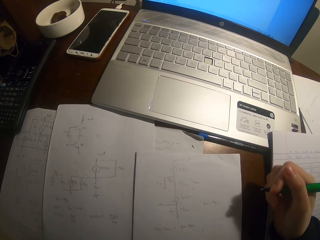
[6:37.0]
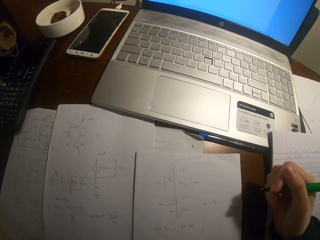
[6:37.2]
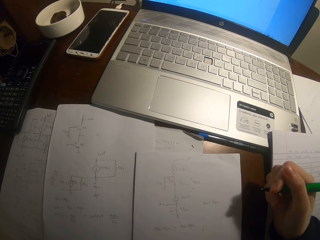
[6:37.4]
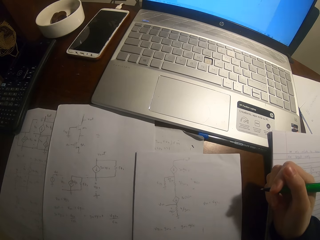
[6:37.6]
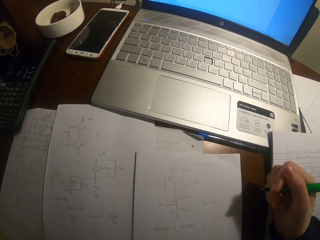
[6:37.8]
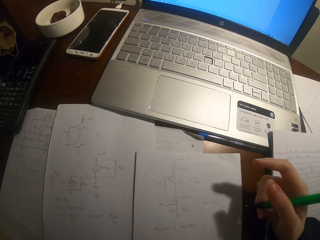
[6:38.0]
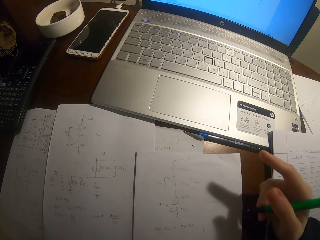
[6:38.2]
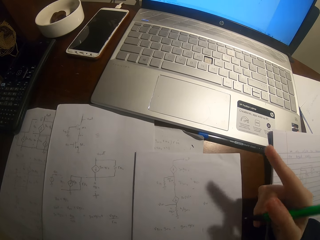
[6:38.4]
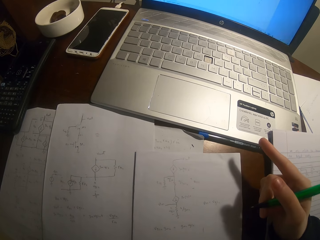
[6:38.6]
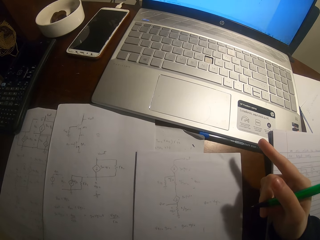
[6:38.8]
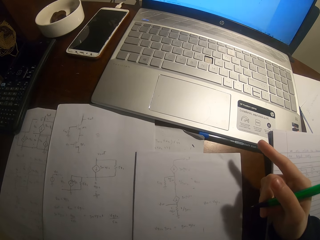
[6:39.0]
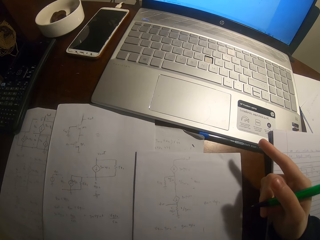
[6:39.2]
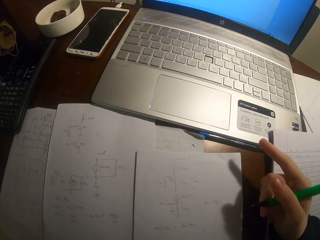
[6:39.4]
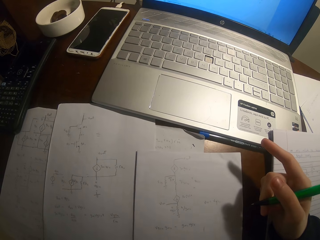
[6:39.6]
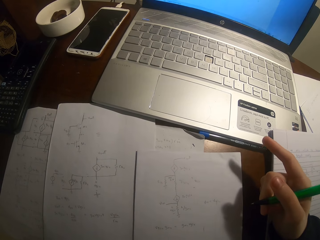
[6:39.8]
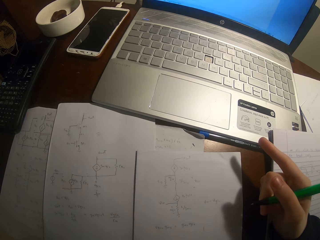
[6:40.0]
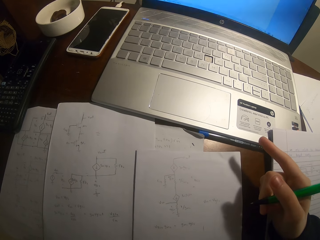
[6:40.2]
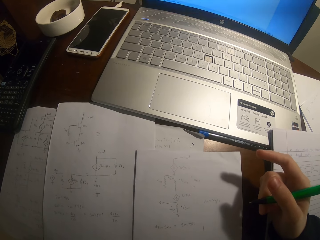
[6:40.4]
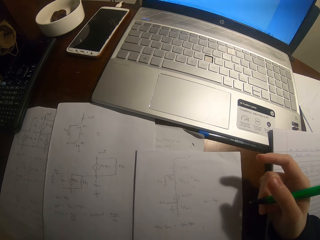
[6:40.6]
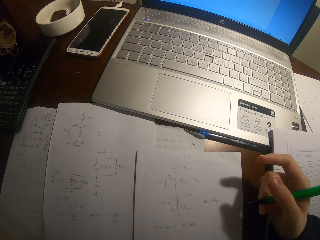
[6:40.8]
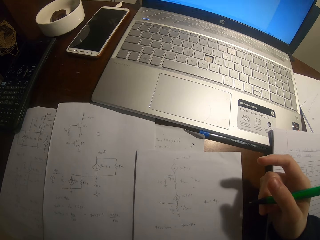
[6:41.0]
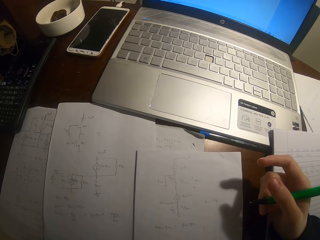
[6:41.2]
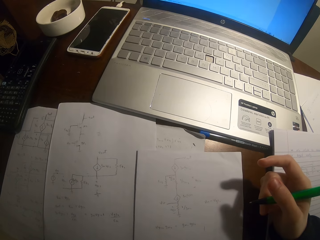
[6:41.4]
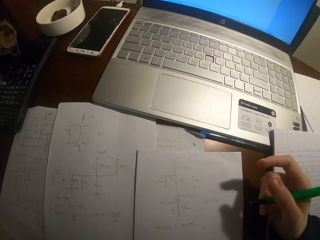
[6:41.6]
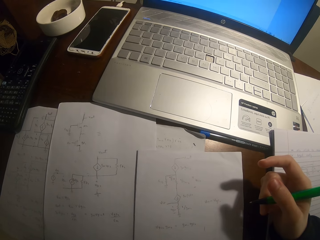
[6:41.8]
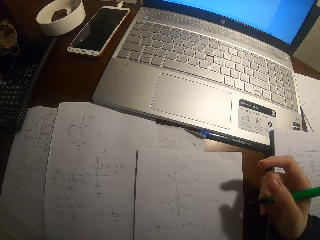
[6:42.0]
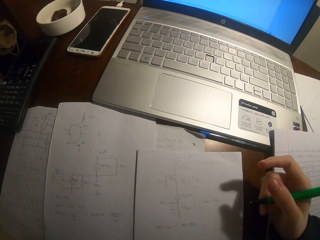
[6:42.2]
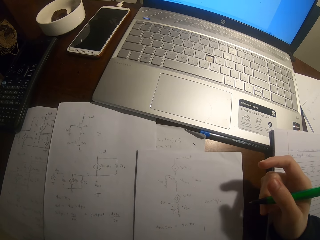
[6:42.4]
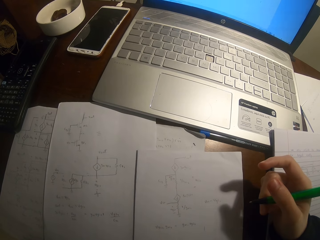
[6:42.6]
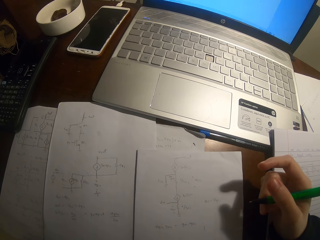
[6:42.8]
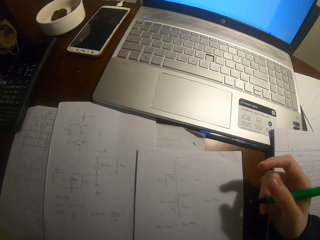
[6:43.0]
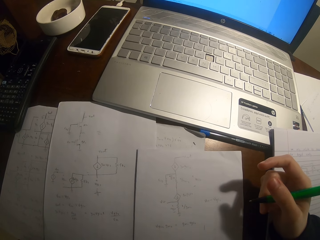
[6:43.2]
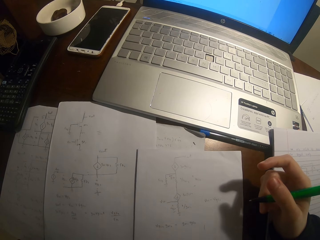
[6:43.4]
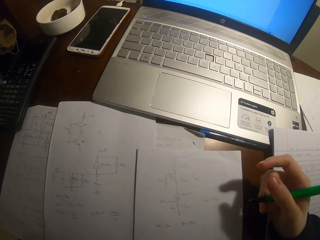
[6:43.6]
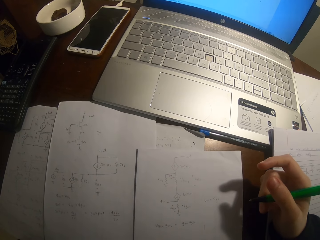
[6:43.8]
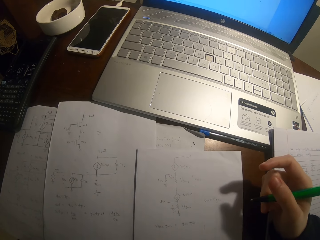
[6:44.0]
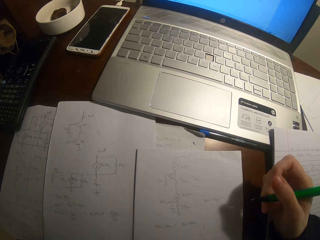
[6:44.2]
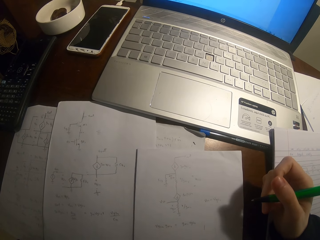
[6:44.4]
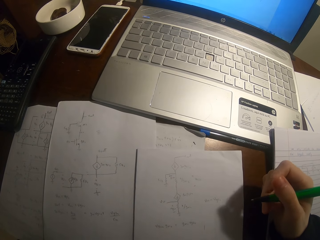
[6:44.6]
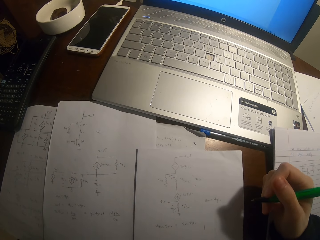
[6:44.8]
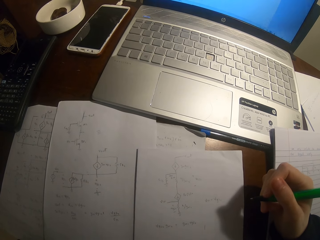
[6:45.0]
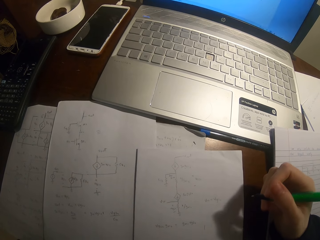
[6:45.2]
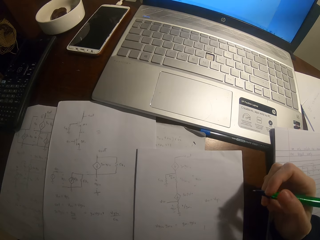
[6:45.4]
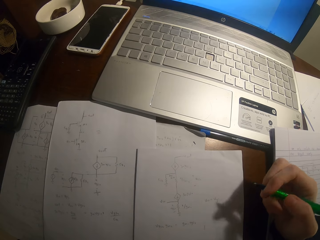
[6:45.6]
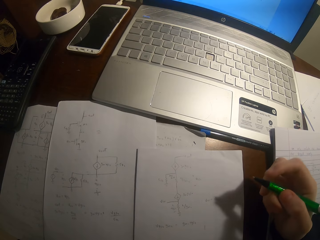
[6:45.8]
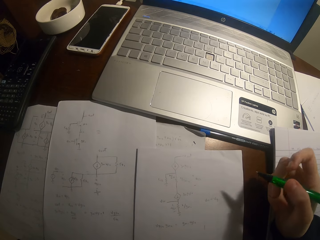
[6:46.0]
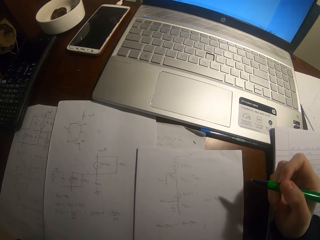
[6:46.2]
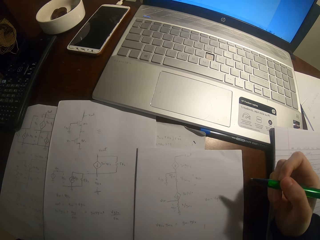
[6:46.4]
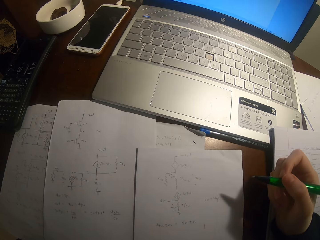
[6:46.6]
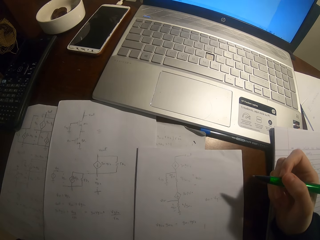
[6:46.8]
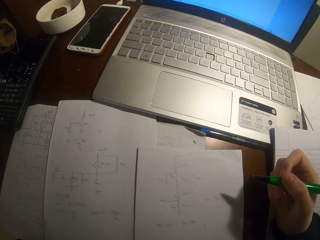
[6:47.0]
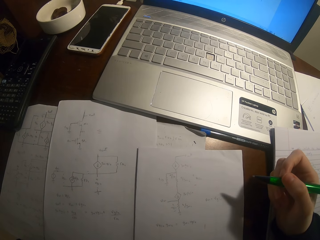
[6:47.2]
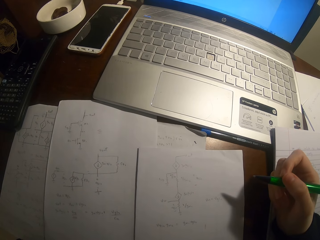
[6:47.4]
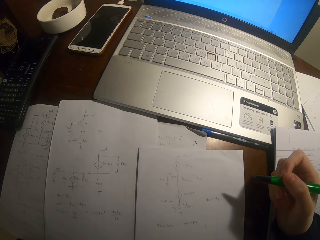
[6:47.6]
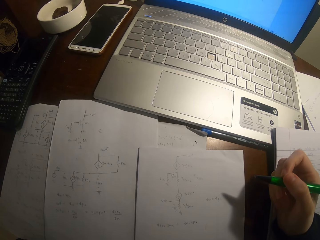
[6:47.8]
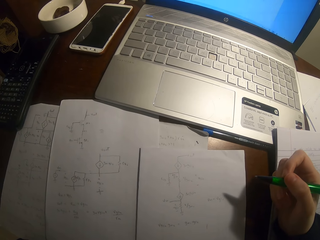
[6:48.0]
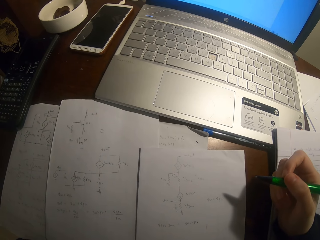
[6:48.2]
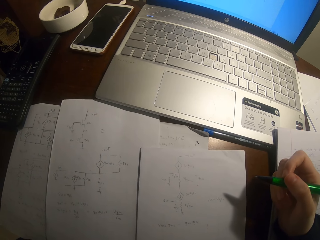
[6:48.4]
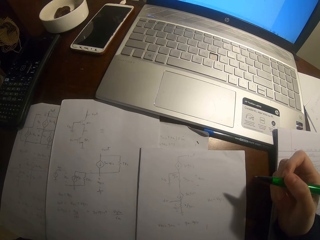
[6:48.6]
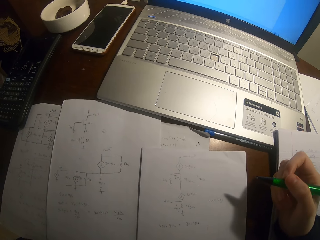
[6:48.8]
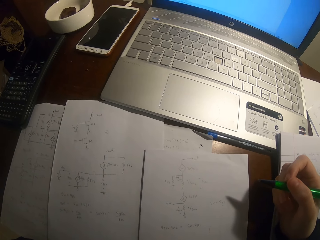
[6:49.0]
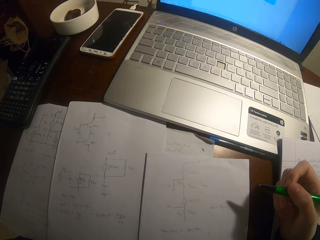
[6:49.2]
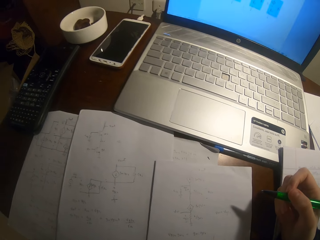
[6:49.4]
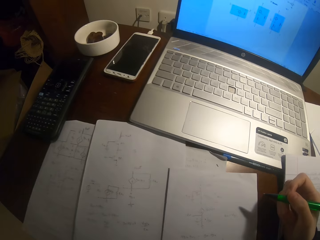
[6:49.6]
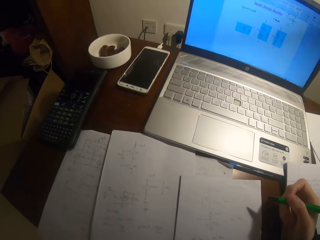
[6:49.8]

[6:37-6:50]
The camera wearer gestures his hand. He holds a pen.

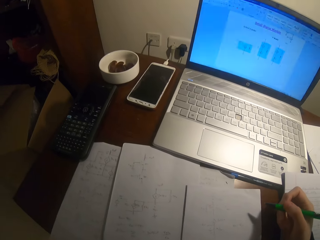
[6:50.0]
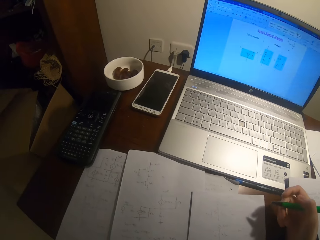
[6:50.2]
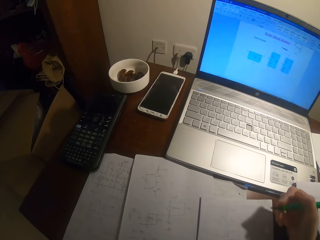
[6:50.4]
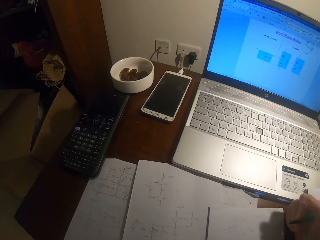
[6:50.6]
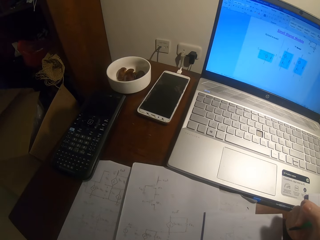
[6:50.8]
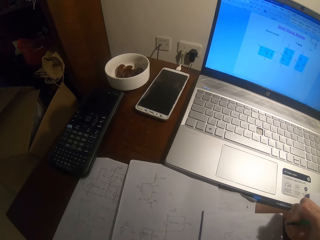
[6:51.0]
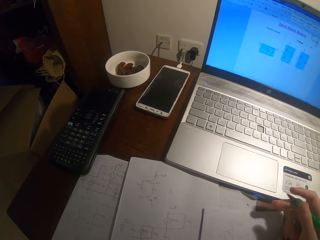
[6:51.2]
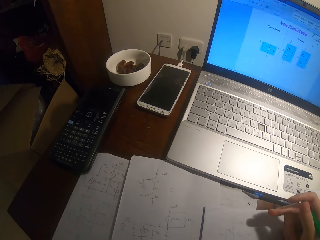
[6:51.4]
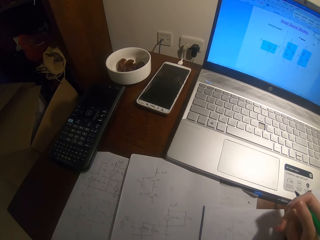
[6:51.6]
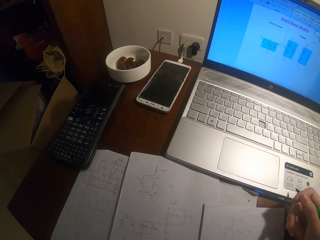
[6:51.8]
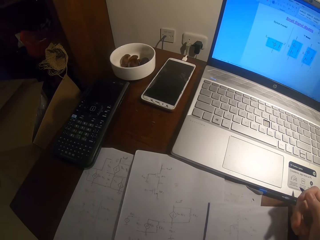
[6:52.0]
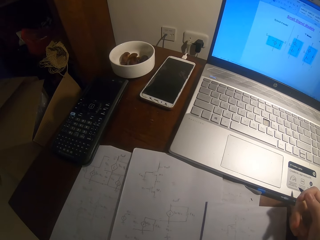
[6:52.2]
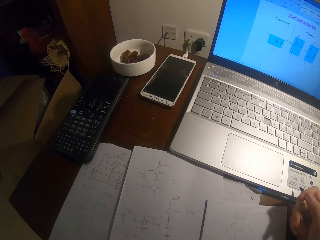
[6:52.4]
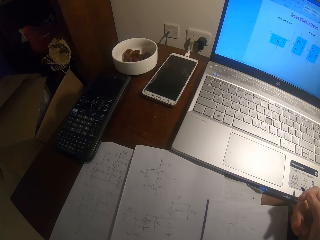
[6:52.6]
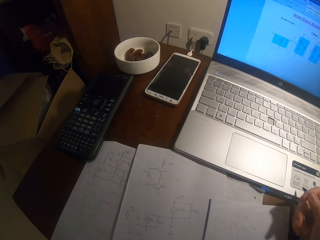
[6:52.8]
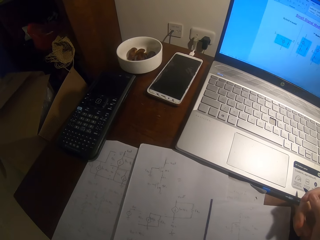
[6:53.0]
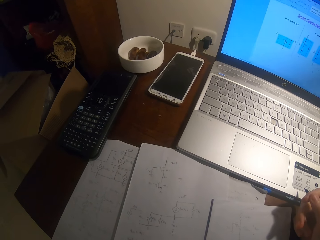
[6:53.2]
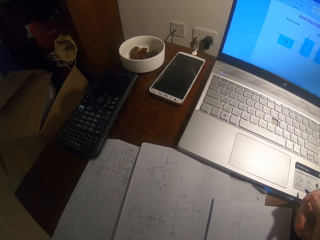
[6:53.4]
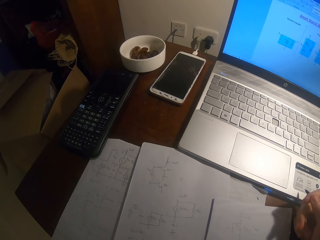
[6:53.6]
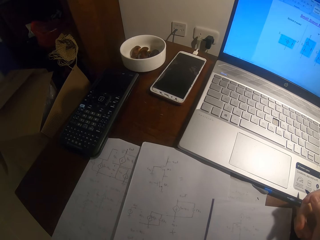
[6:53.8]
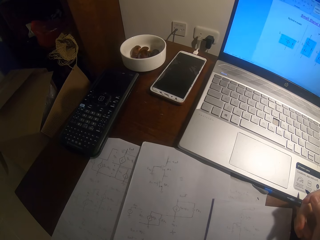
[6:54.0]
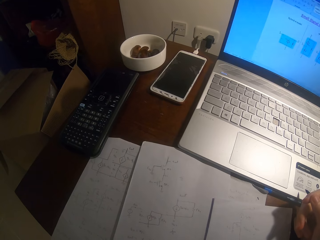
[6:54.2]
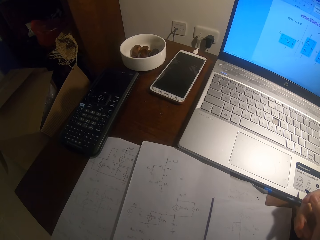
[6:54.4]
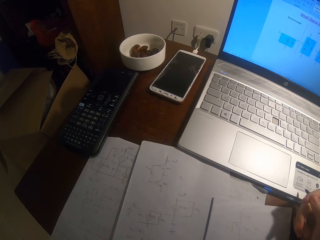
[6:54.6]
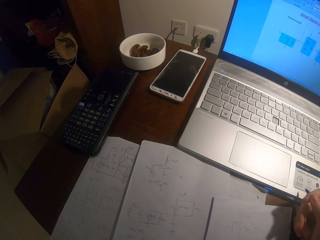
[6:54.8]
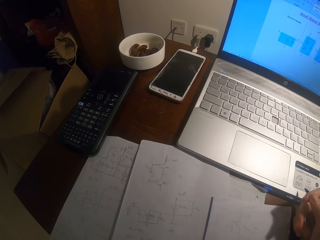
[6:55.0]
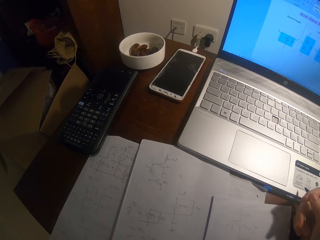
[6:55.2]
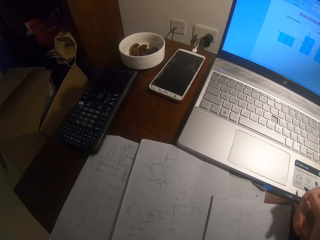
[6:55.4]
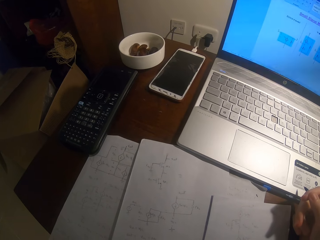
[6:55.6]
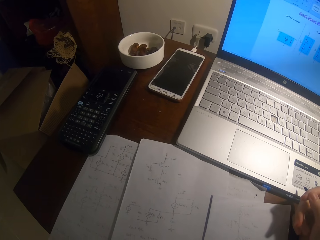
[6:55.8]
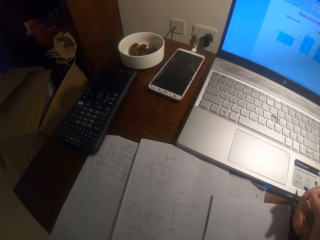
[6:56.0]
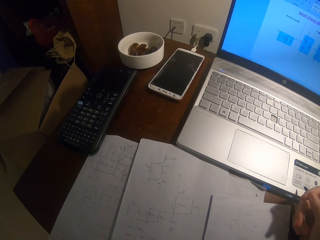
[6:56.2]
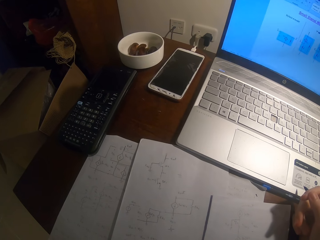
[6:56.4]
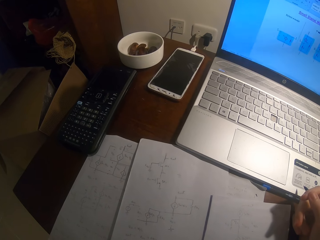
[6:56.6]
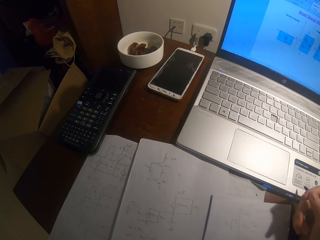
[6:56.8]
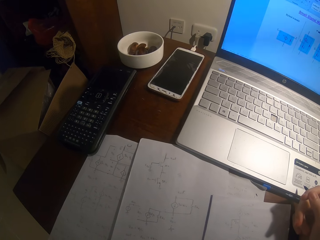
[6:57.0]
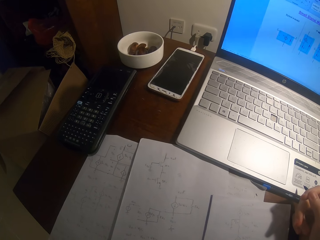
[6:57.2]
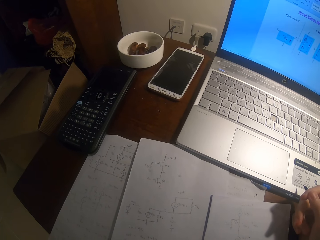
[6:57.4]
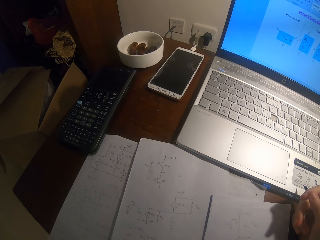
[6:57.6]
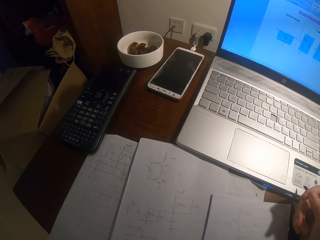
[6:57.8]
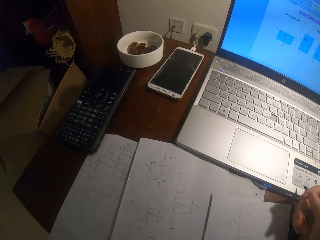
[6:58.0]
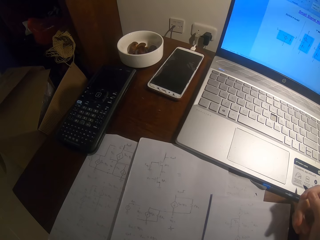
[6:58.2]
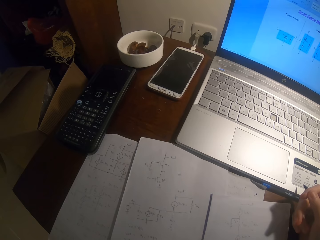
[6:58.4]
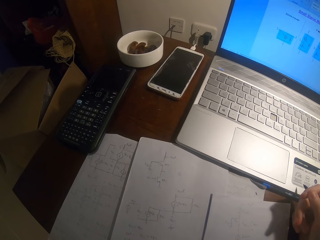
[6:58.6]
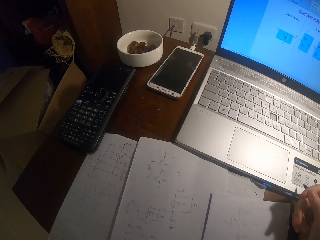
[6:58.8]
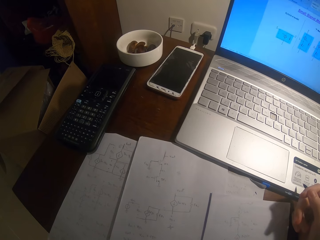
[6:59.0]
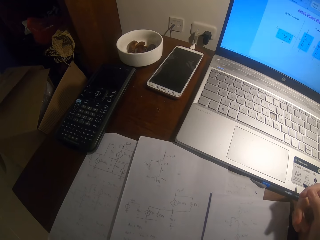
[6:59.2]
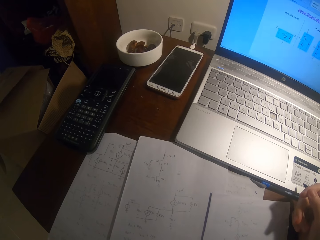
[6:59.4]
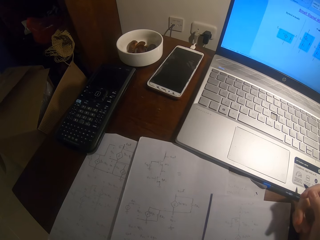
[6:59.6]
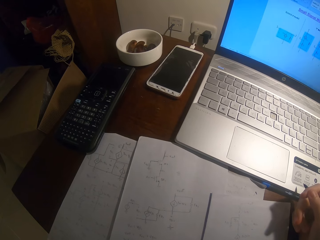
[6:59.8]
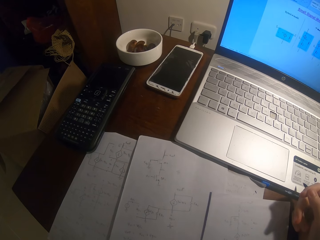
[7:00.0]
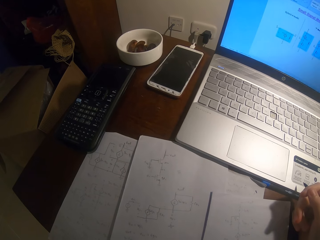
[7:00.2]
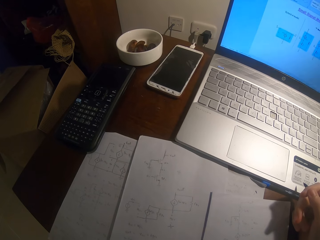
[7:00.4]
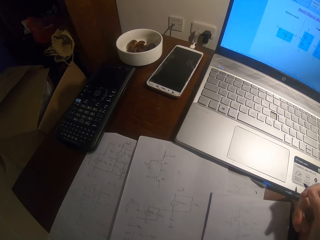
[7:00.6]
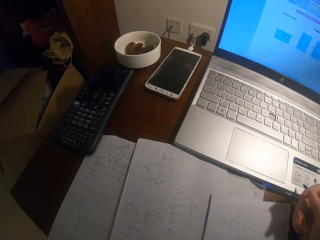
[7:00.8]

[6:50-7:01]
The camera wearer writes on a paper with a pen. They pull the pen off the paper.
